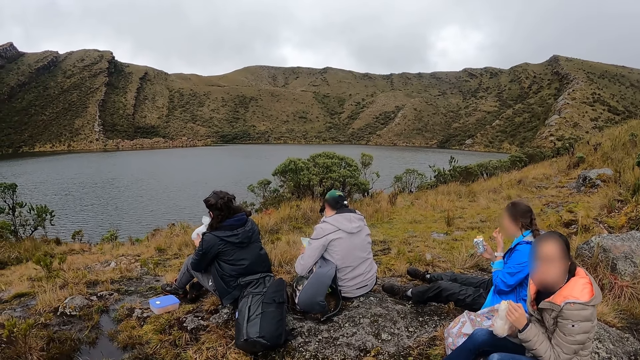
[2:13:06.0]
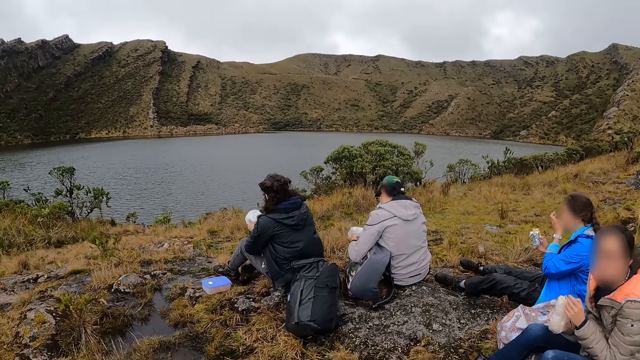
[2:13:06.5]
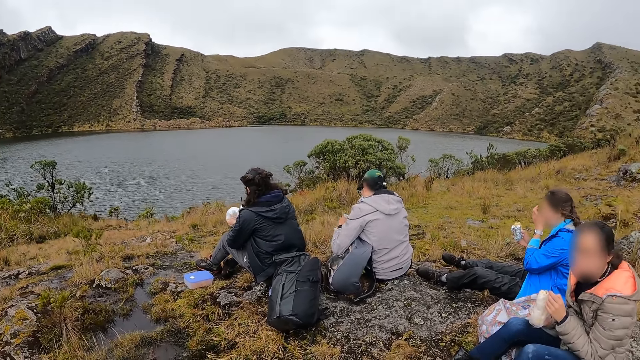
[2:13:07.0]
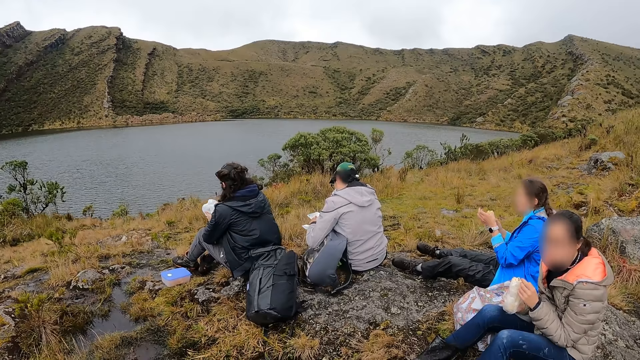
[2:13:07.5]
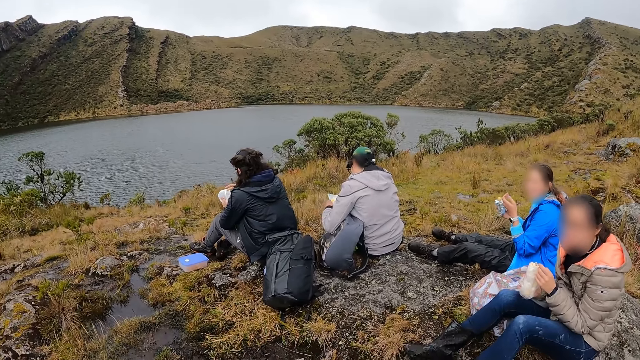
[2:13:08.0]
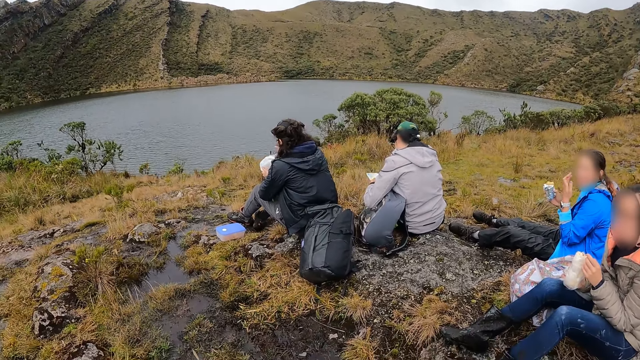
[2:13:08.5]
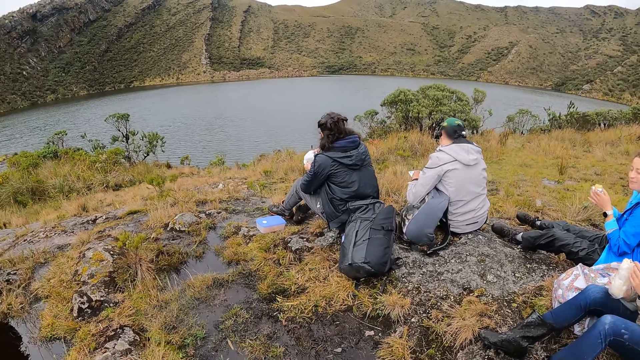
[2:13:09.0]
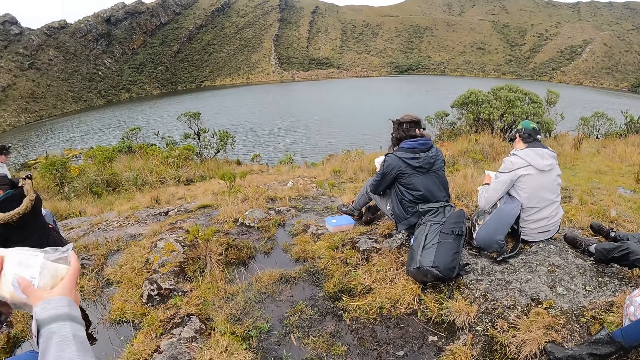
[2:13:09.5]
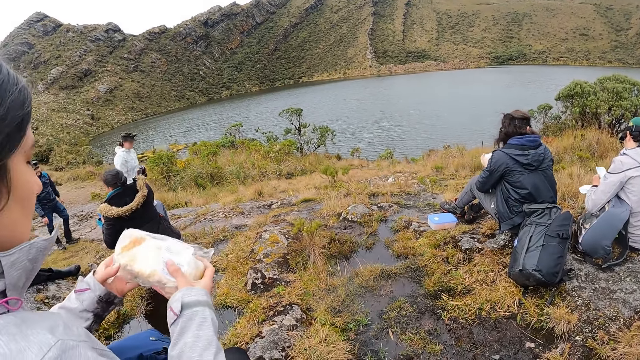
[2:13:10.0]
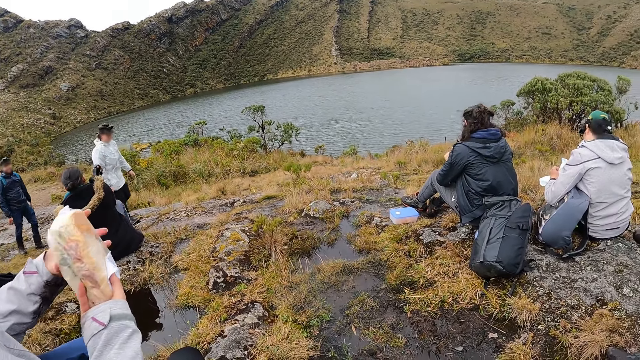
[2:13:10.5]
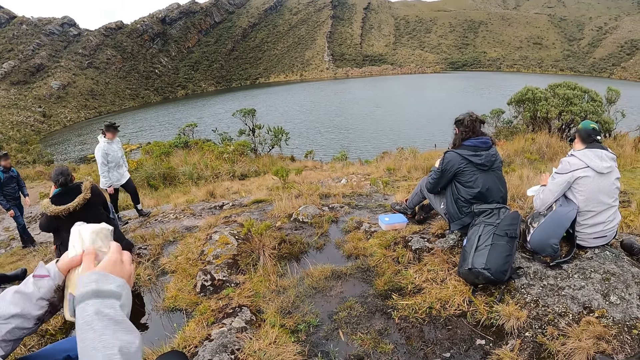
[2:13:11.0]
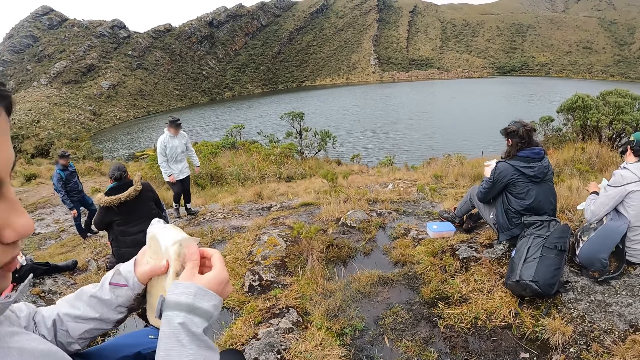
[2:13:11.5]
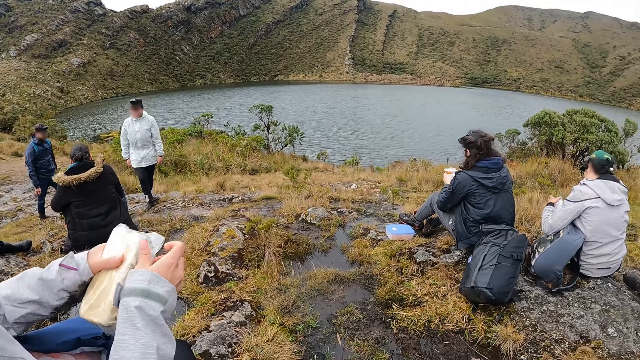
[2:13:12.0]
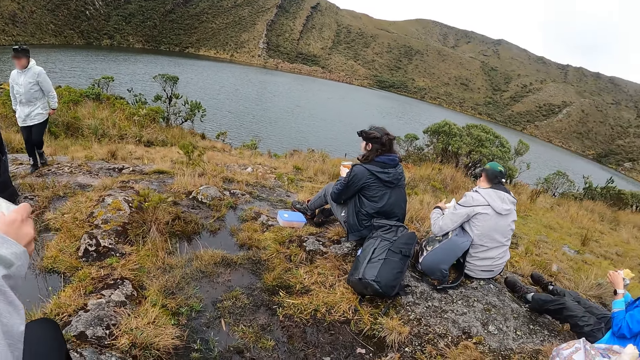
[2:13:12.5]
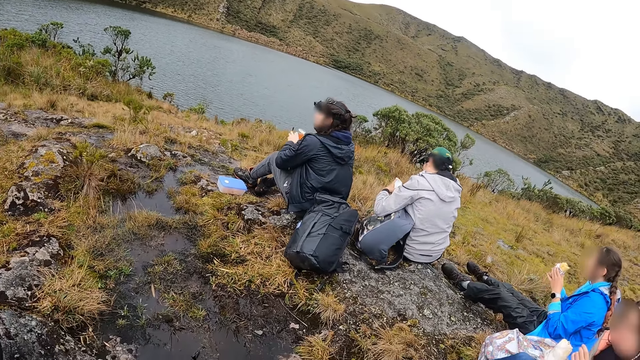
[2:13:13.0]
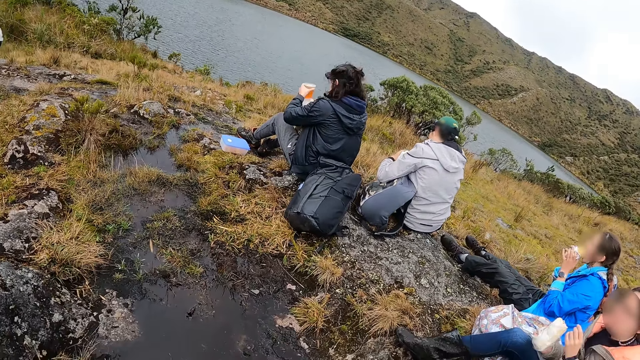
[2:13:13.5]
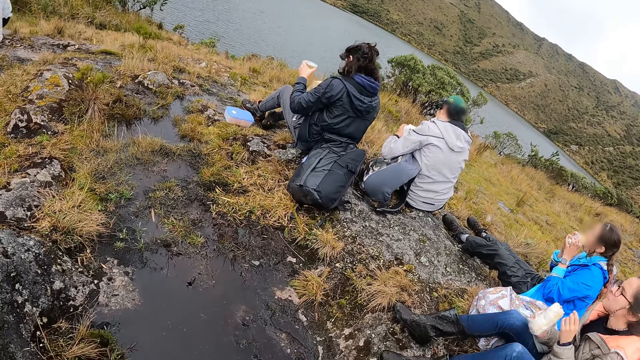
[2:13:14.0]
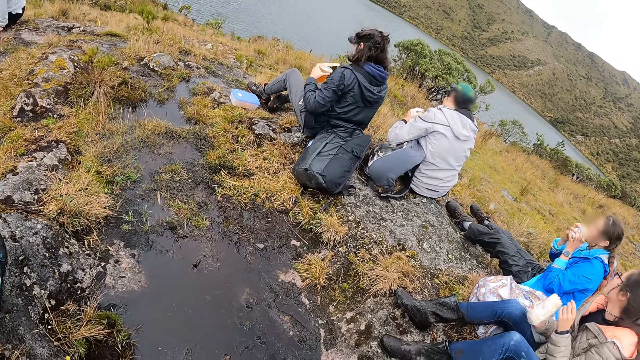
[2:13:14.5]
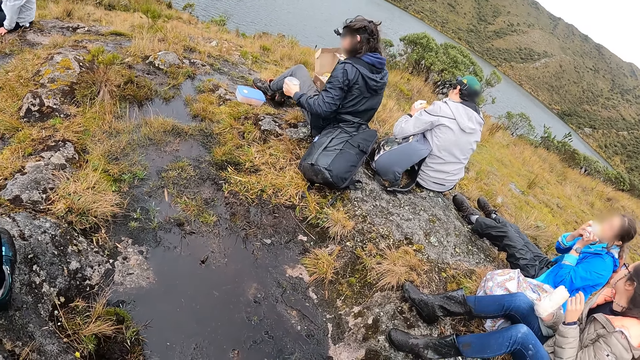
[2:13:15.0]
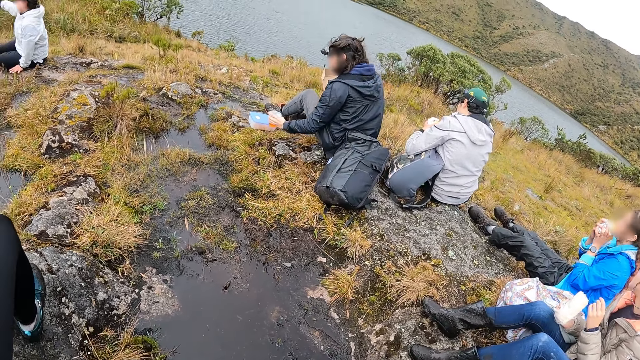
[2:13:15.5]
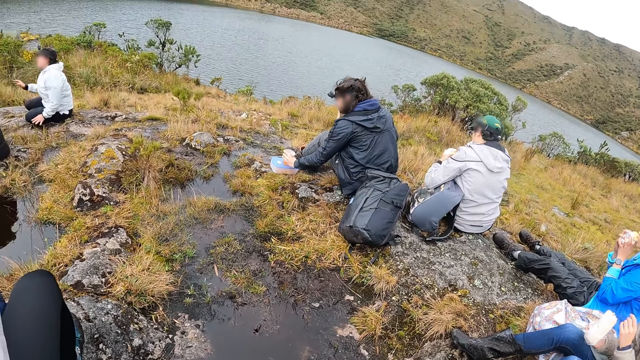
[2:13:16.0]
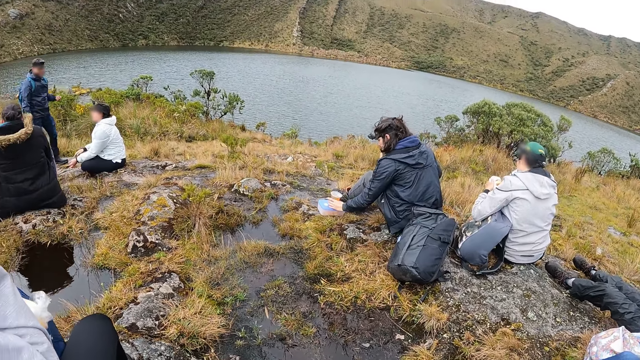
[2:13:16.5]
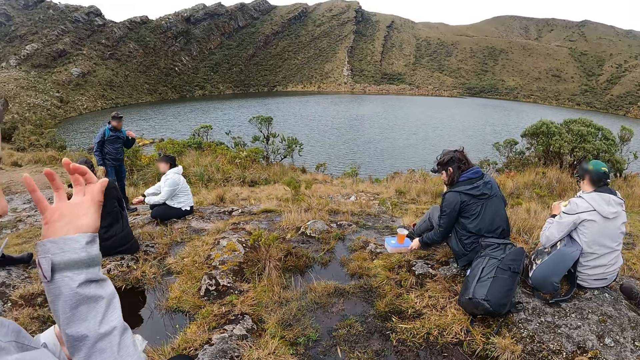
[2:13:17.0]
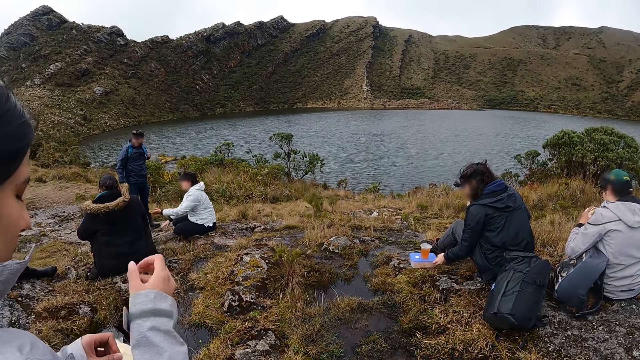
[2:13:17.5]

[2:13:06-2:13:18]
A woman puts the food in her hands into her mouth. Another woman drops a cup of juice on the plate on the floor with her left hand.

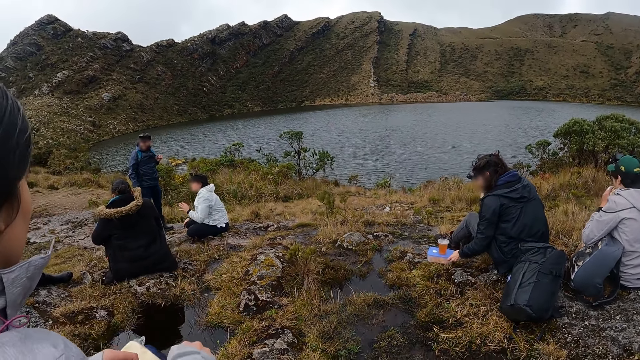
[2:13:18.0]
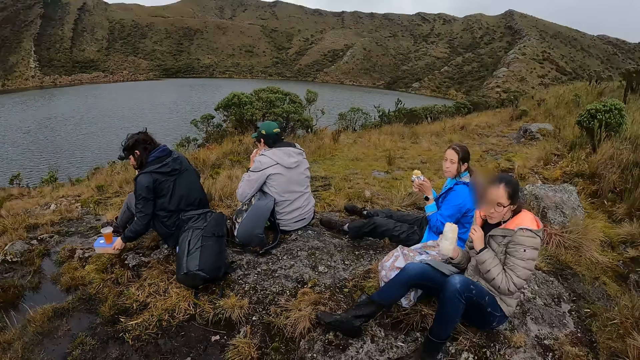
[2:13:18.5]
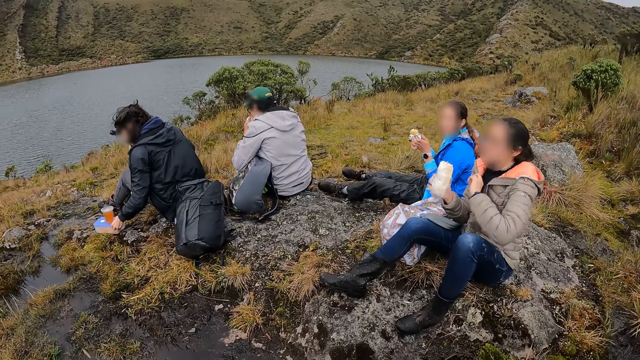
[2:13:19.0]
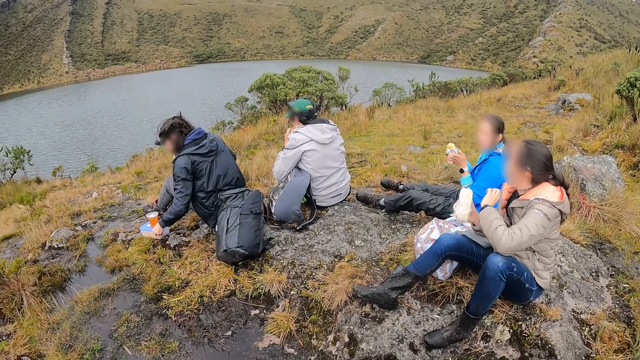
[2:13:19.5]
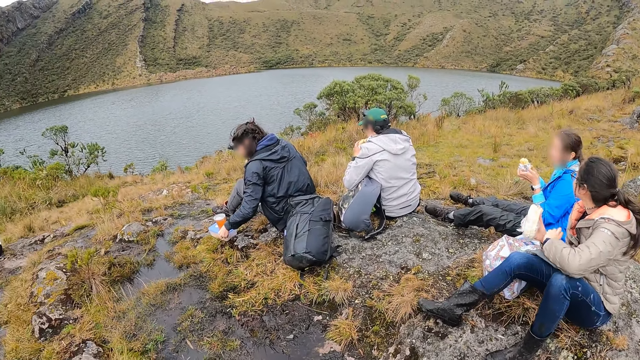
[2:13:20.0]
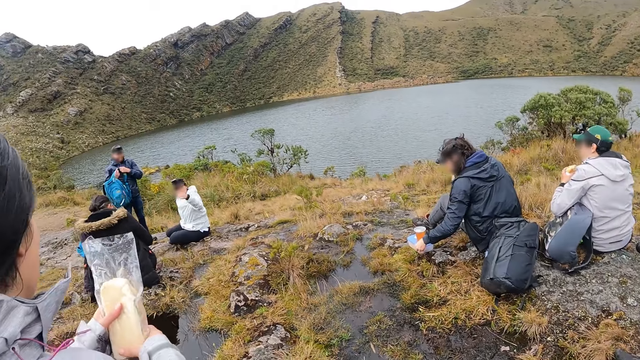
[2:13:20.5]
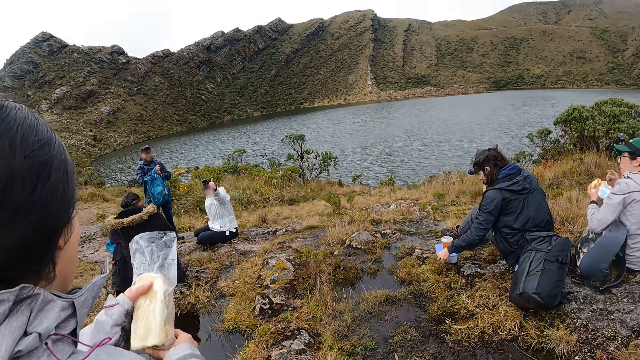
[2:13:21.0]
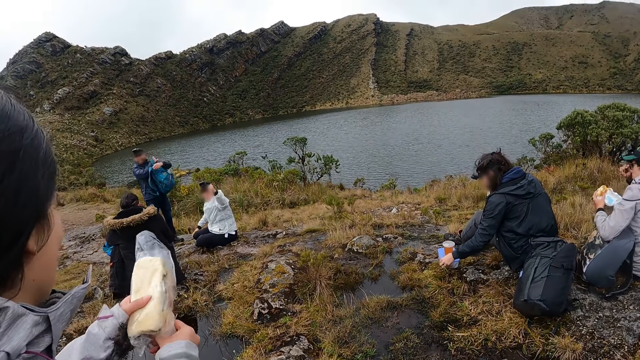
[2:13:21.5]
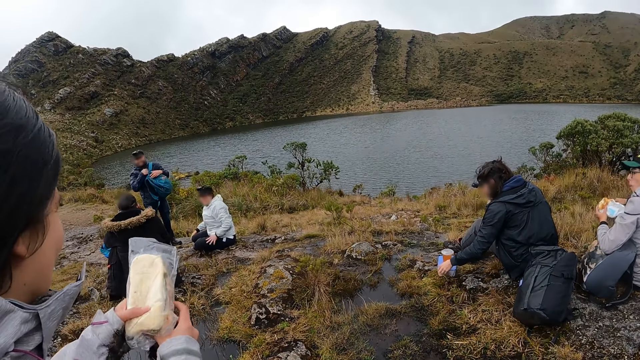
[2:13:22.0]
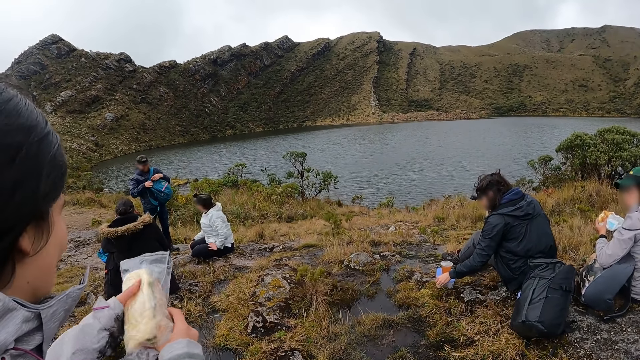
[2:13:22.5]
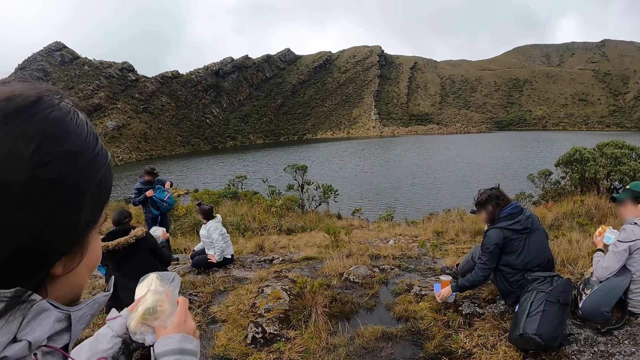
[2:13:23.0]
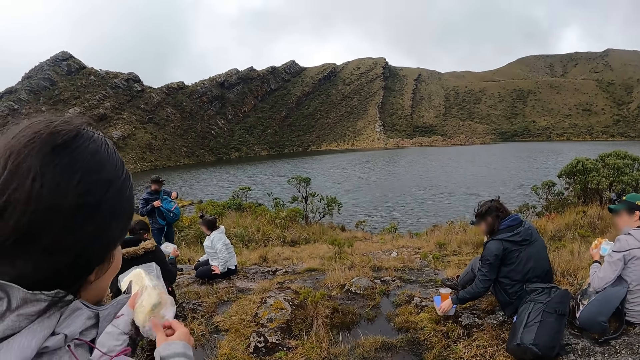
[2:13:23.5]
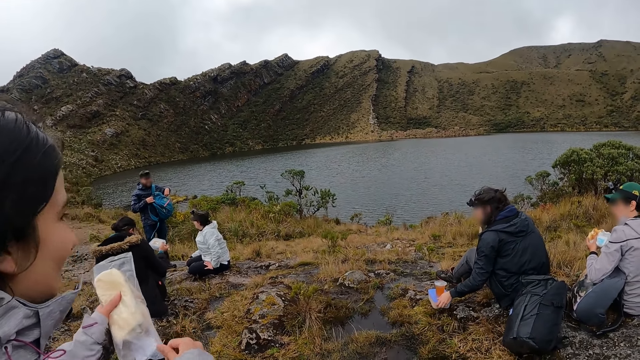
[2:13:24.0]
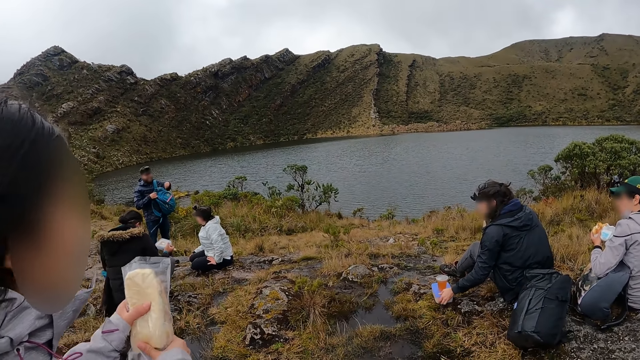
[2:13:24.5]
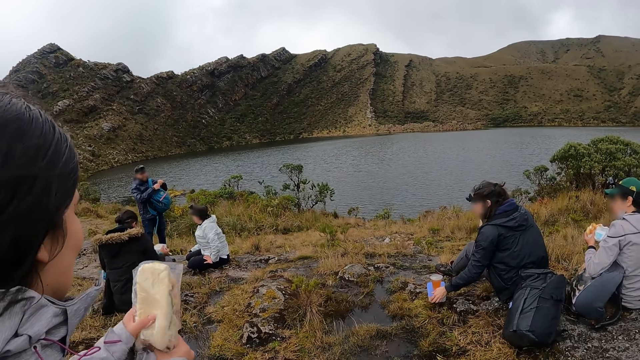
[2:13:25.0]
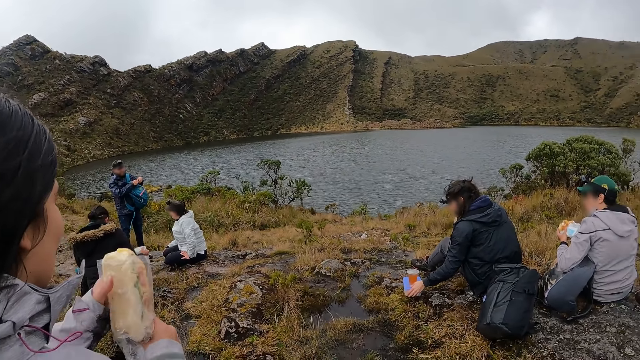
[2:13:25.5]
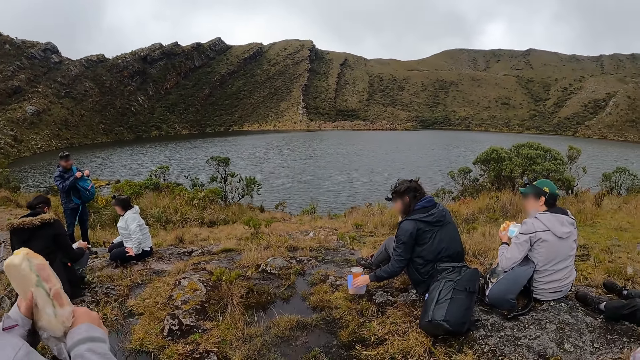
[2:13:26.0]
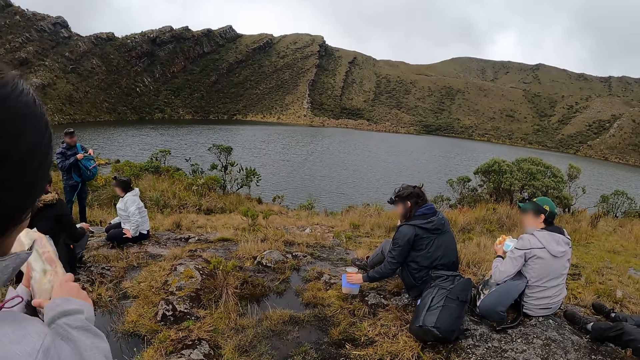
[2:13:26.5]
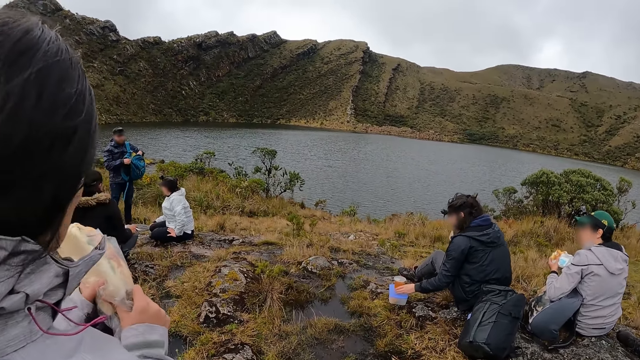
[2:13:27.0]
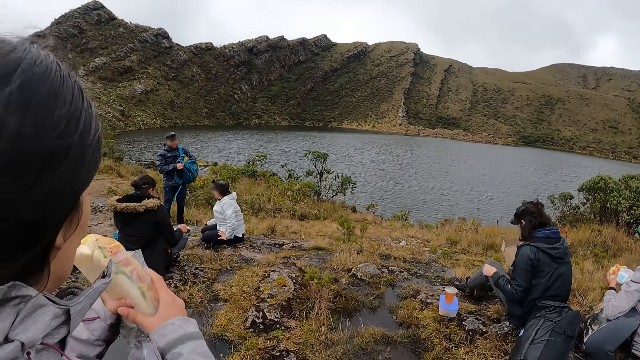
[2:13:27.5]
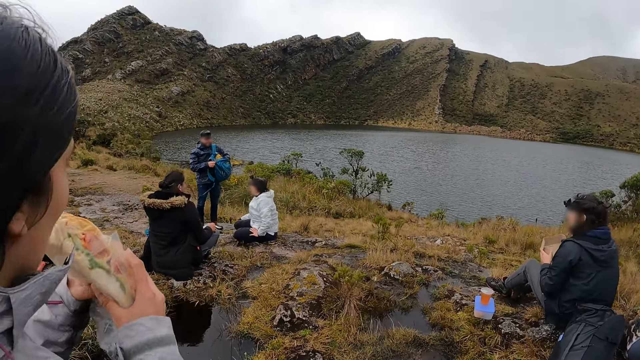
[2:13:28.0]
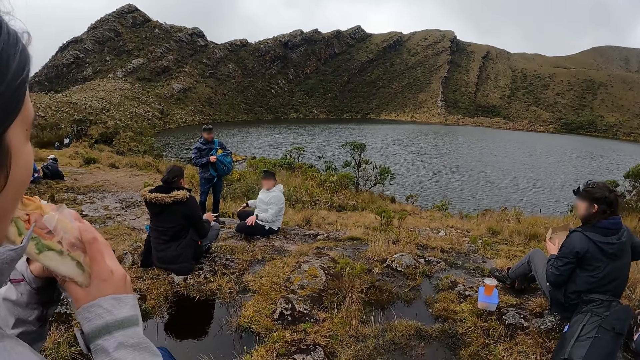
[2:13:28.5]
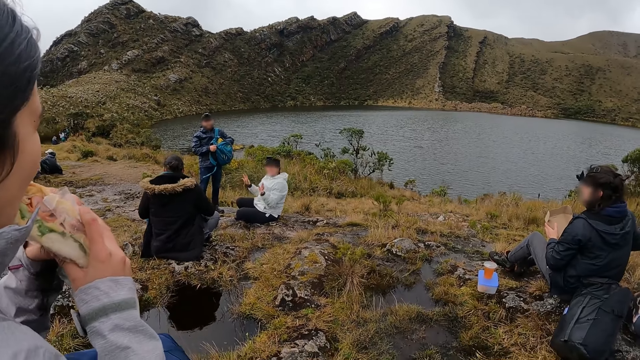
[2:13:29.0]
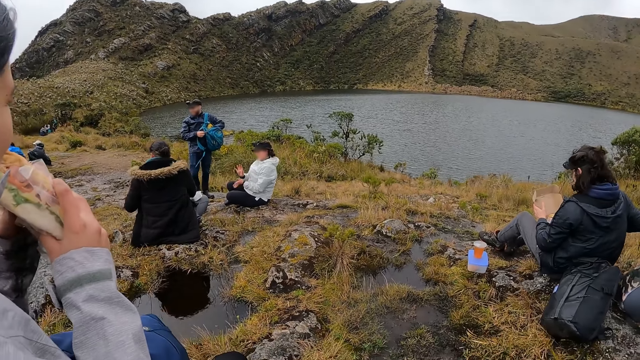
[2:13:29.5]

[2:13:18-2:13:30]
A woman adjusts the plate on the floor with her left hand. Another woman removes the food from a nylon with her hands. The other woman puts the food in her hands into her mouth.
